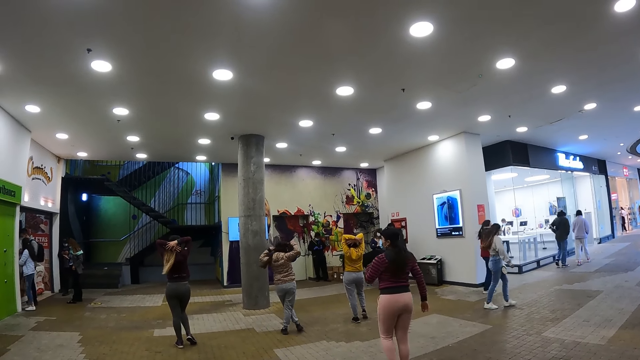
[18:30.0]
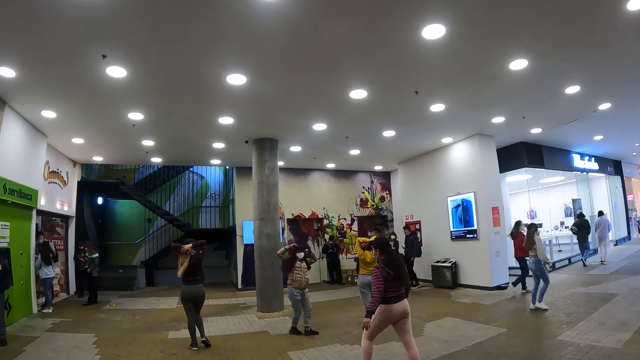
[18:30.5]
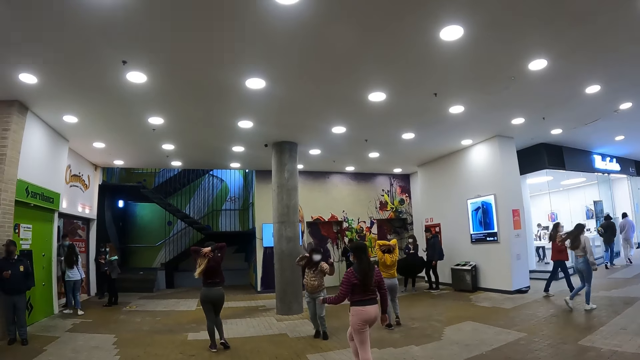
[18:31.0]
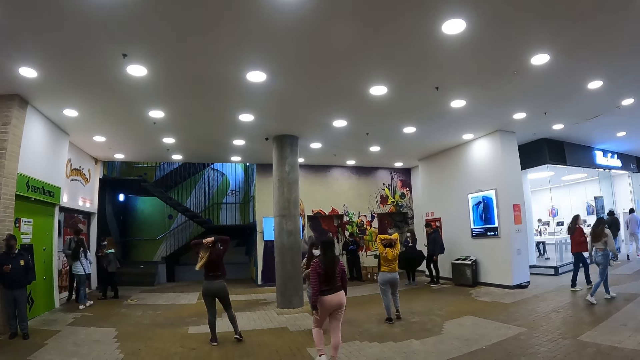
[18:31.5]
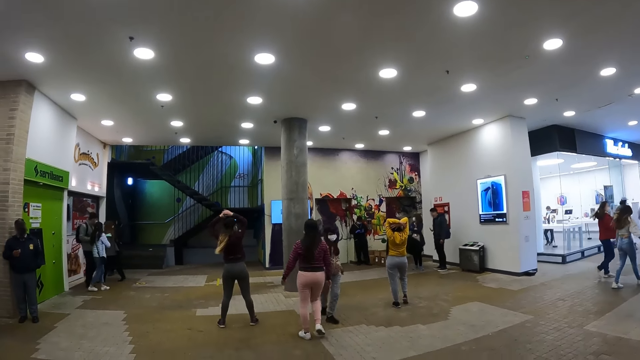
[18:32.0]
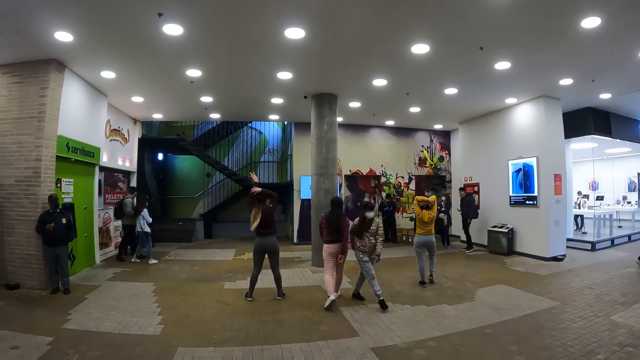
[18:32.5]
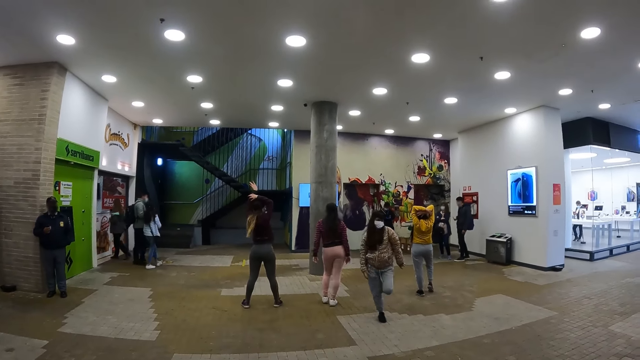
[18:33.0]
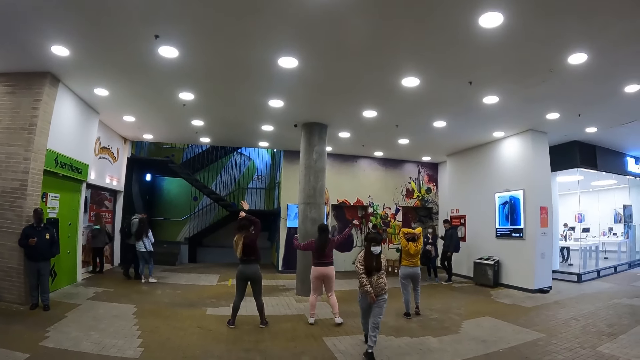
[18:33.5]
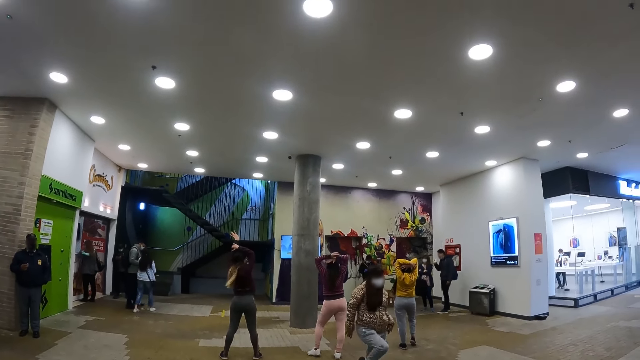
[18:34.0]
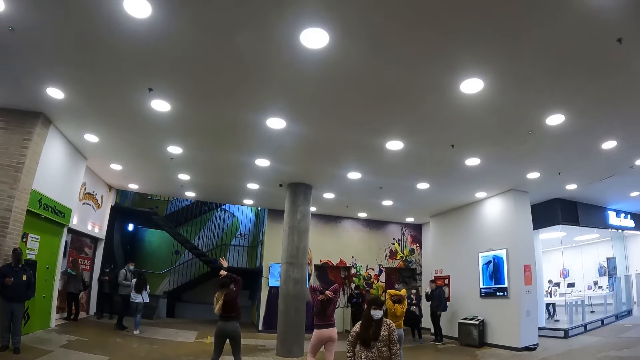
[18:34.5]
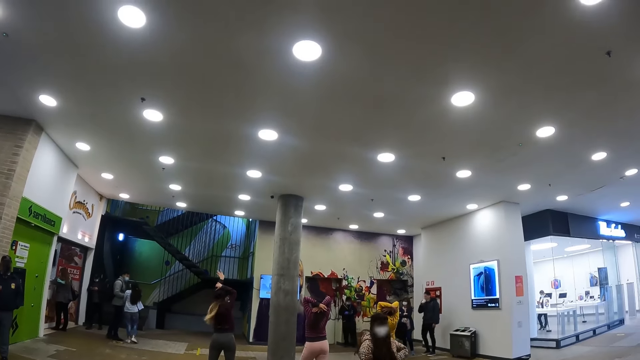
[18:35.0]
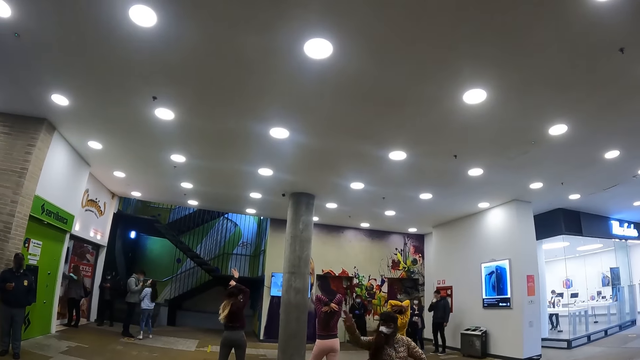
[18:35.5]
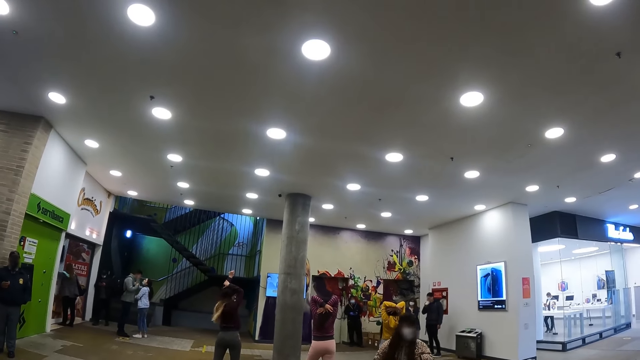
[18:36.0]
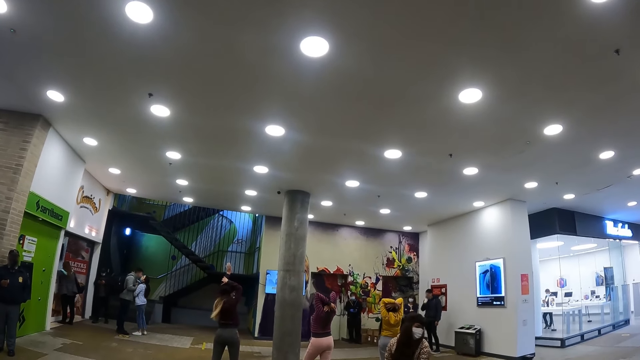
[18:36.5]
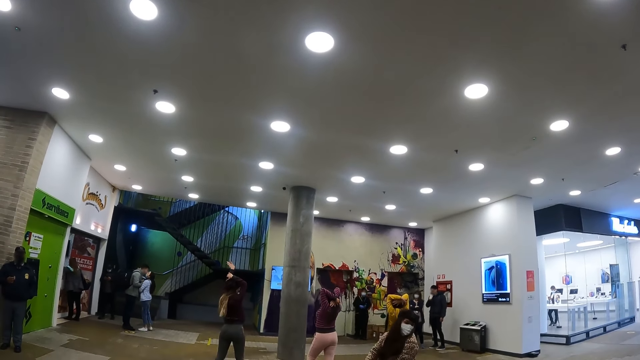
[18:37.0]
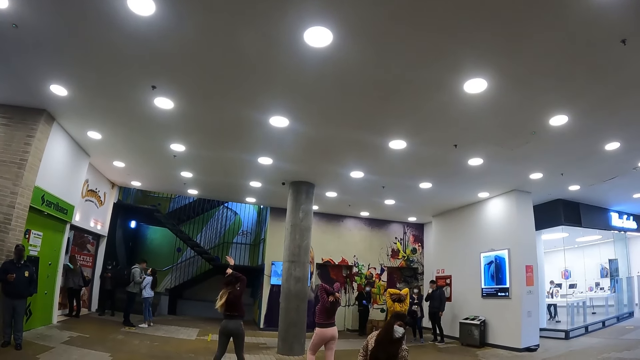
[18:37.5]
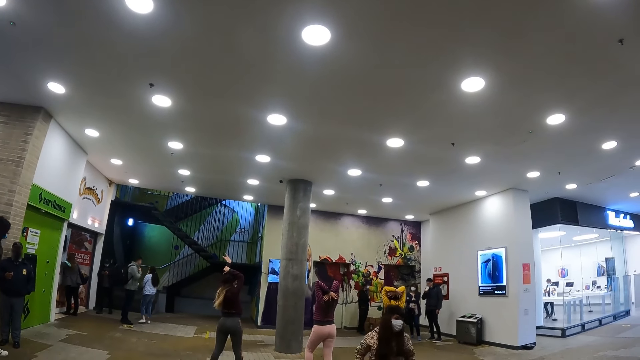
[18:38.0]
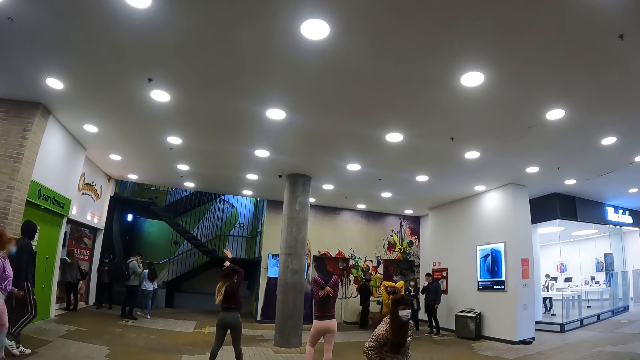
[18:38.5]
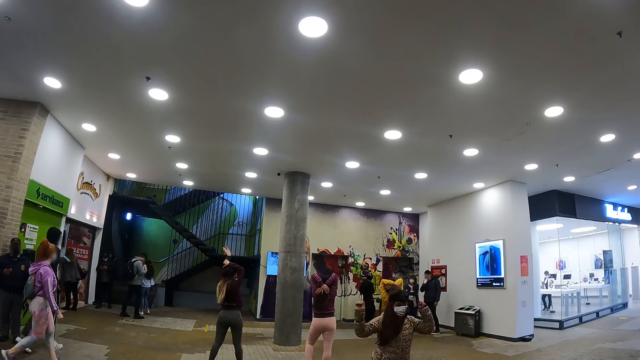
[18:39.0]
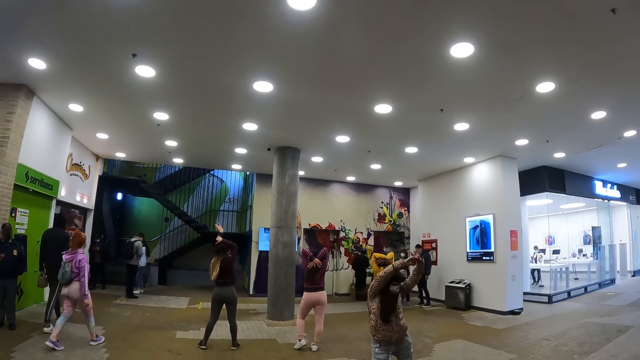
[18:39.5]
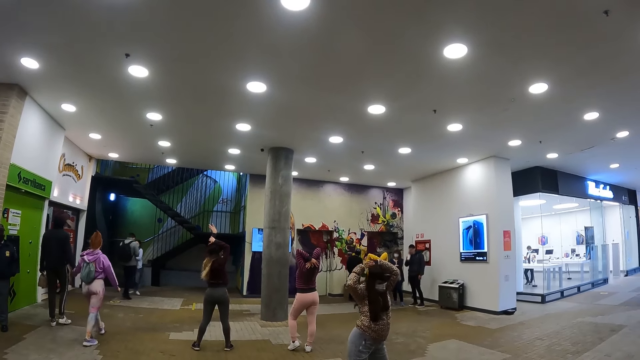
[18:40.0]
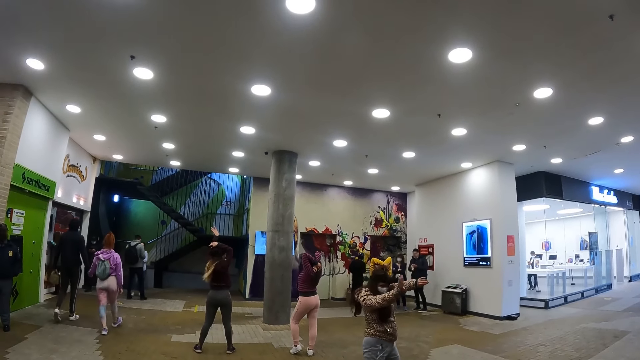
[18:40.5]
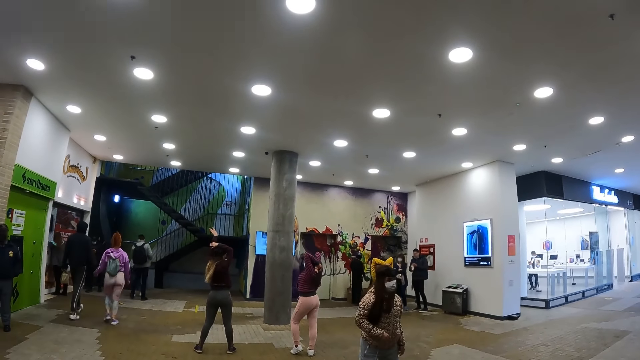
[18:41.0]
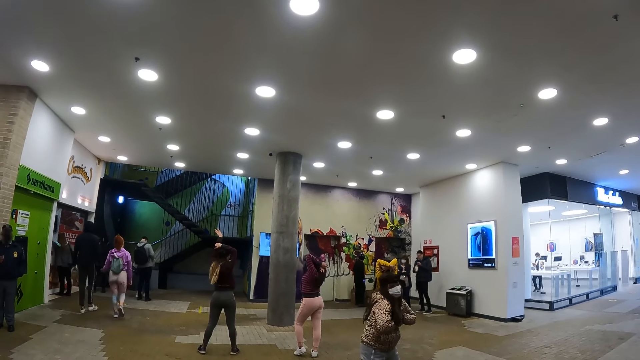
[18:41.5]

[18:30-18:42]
A woman turns towards the camera wearer. Another woman holds the hands up.

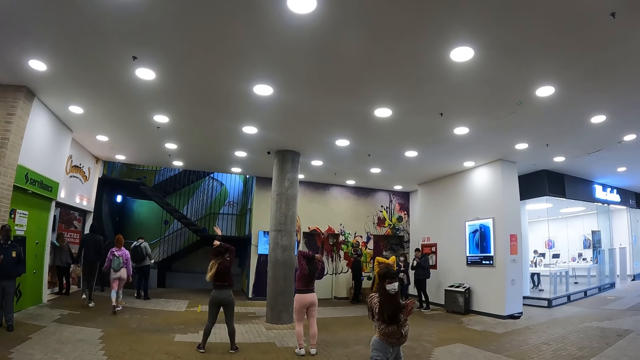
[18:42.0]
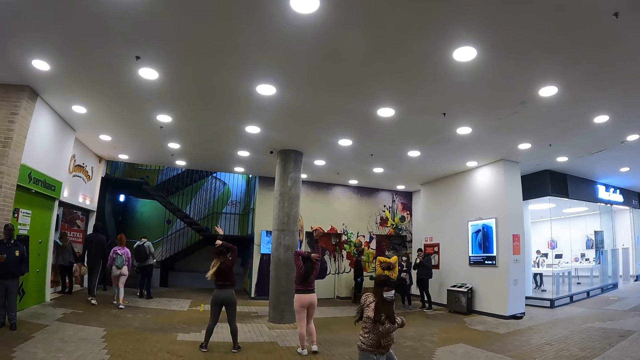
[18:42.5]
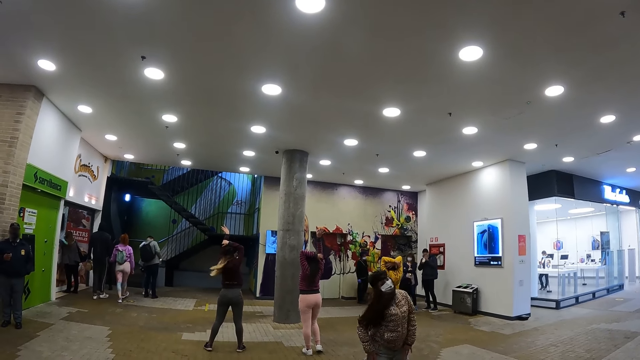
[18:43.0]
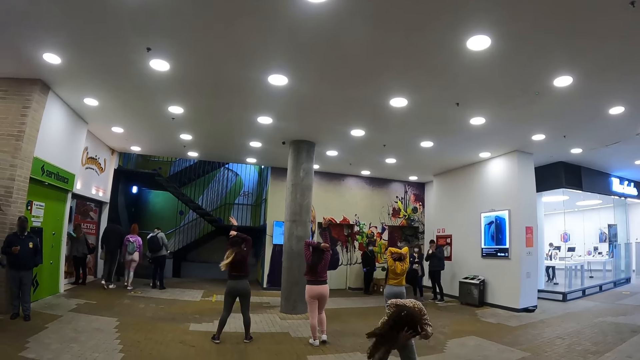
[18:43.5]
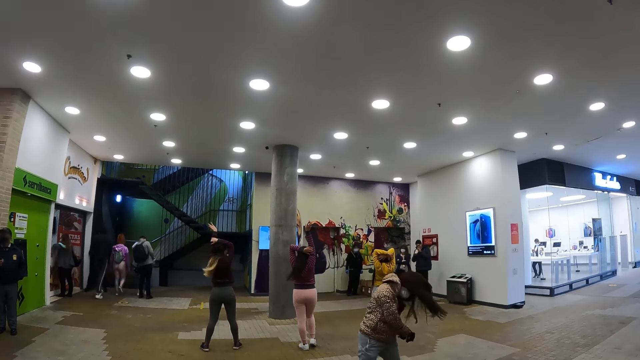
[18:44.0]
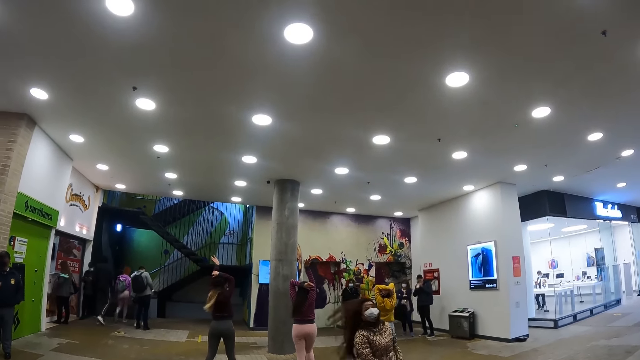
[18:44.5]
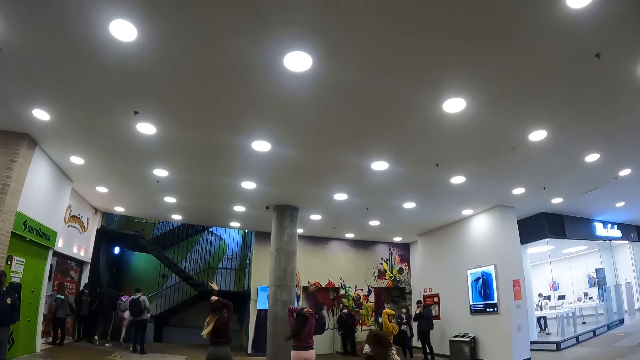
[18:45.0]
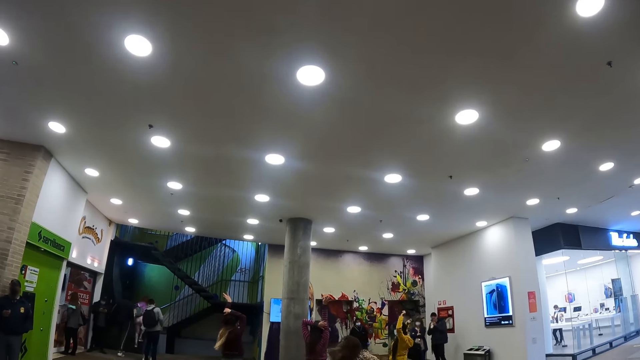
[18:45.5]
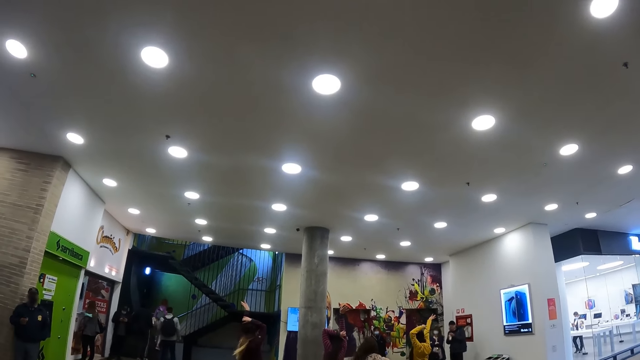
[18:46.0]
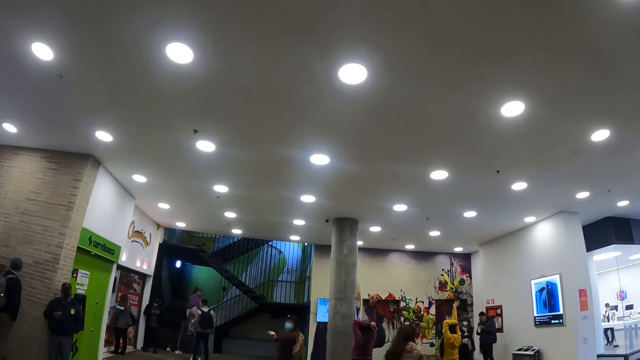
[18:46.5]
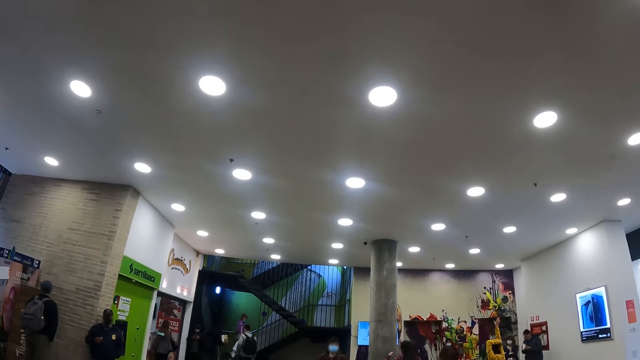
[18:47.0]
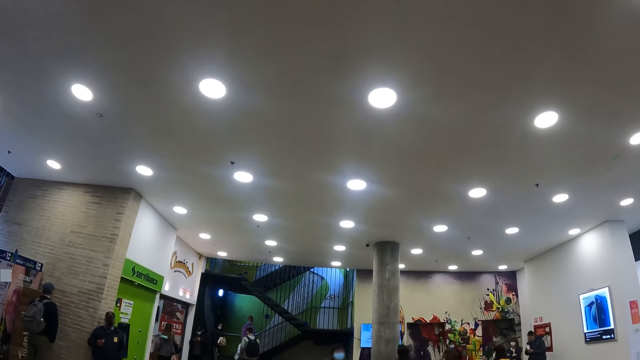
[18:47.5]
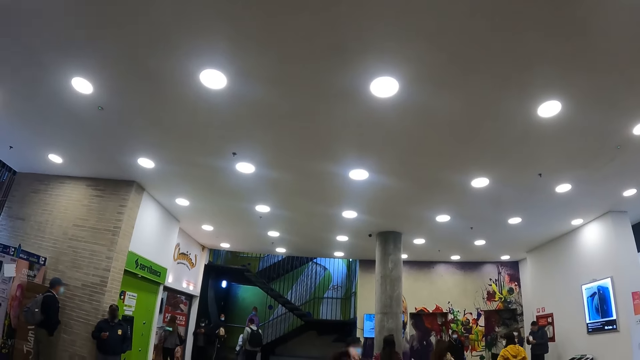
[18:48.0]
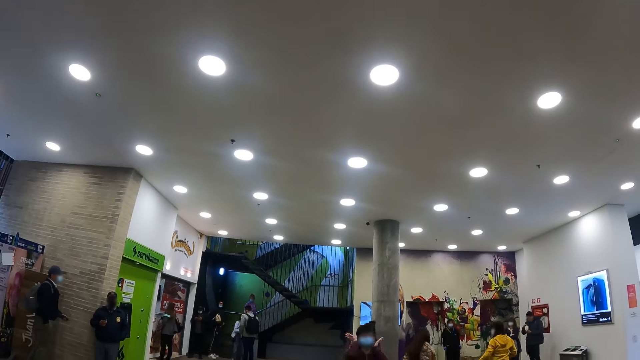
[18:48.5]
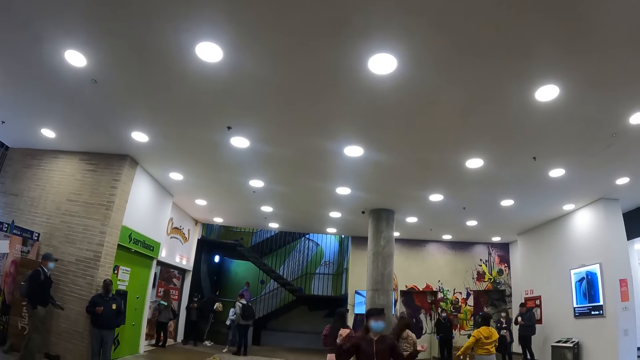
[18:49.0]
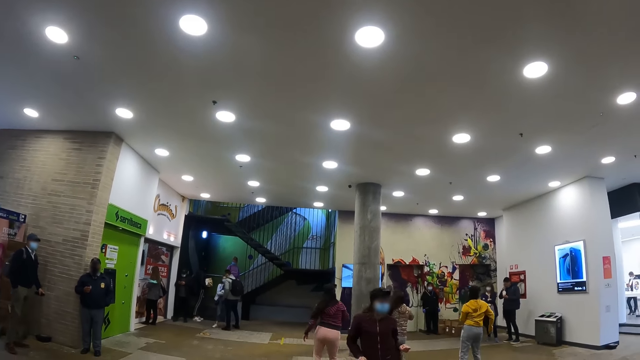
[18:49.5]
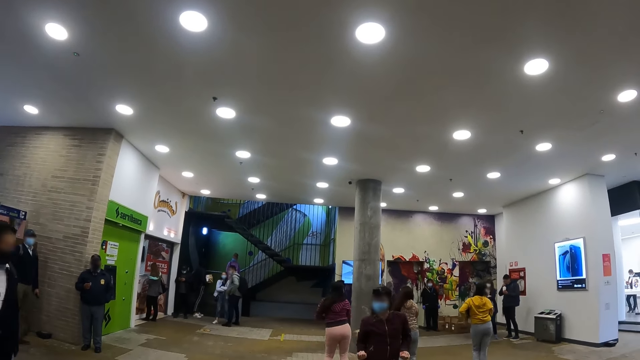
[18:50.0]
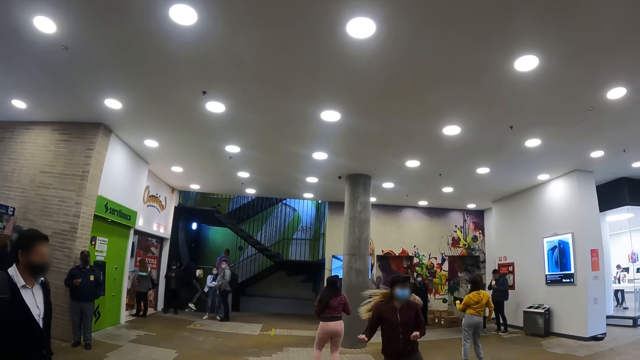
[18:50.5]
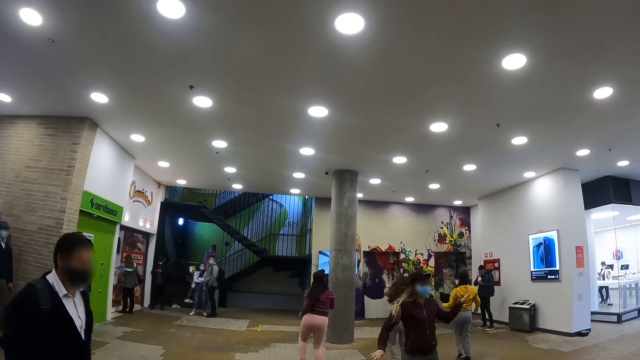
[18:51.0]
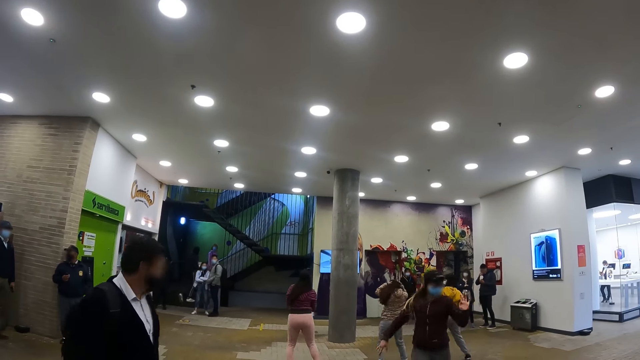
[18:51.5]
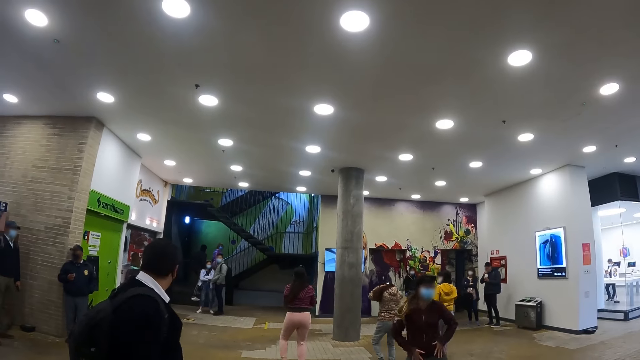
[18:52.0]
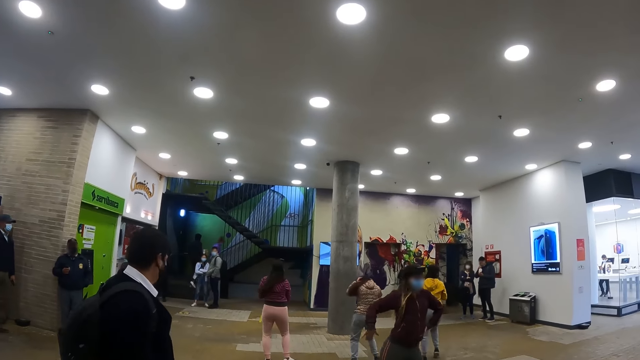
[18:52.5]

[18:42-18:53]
A woman dances towards the camera wearer. A man walks in front of the camera wearer.
